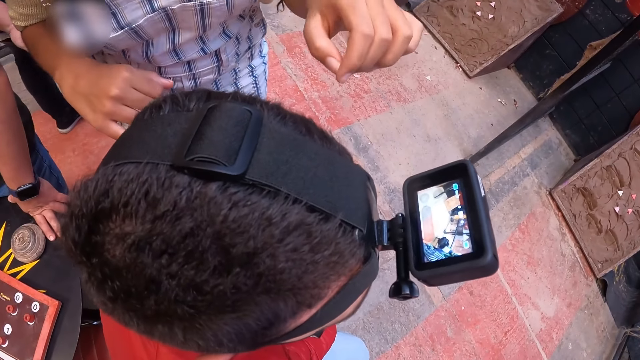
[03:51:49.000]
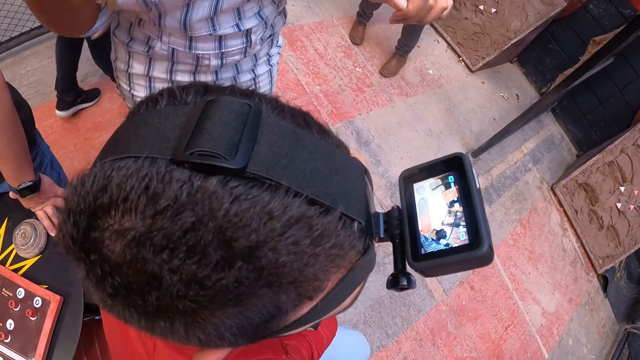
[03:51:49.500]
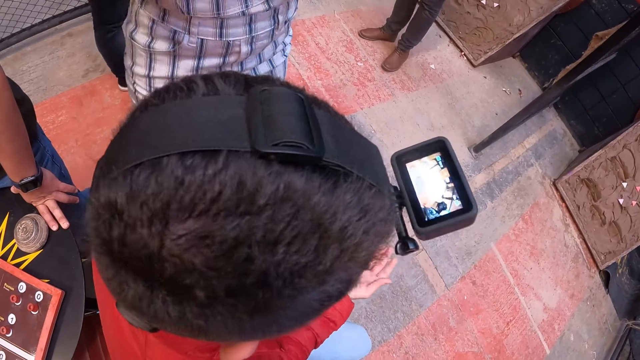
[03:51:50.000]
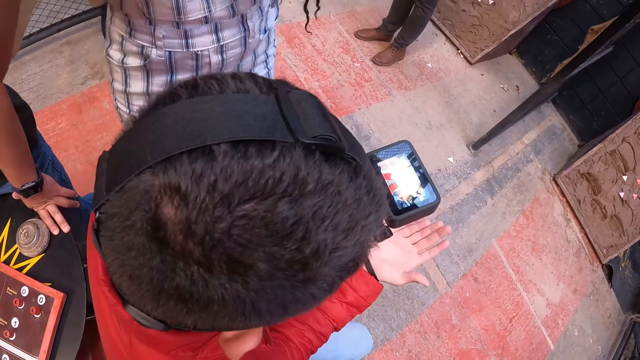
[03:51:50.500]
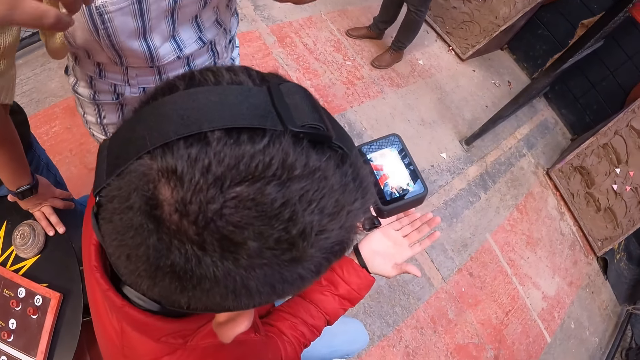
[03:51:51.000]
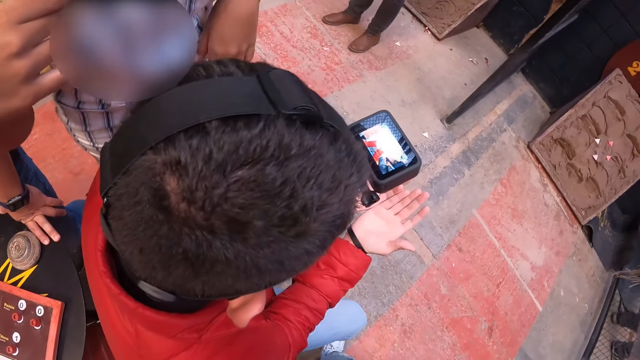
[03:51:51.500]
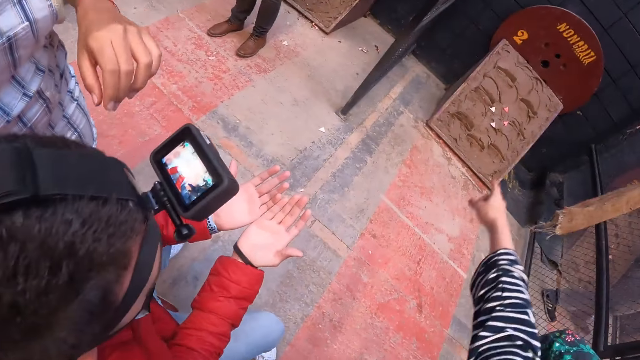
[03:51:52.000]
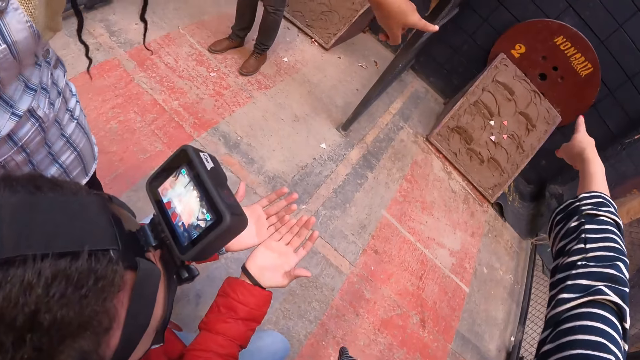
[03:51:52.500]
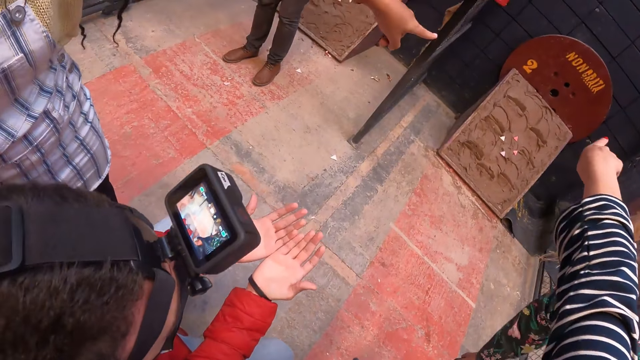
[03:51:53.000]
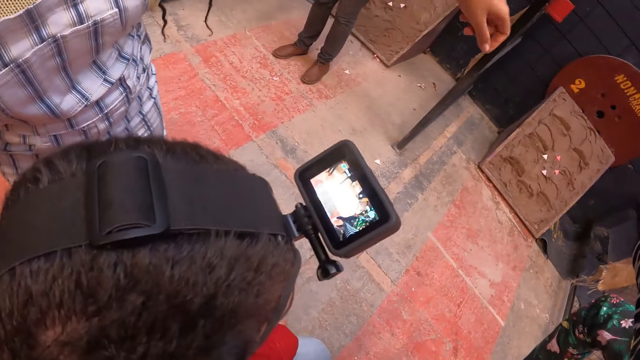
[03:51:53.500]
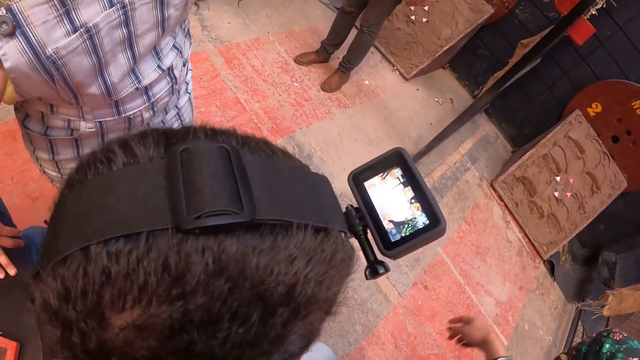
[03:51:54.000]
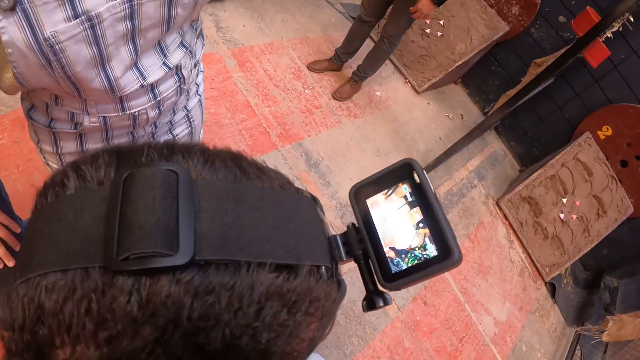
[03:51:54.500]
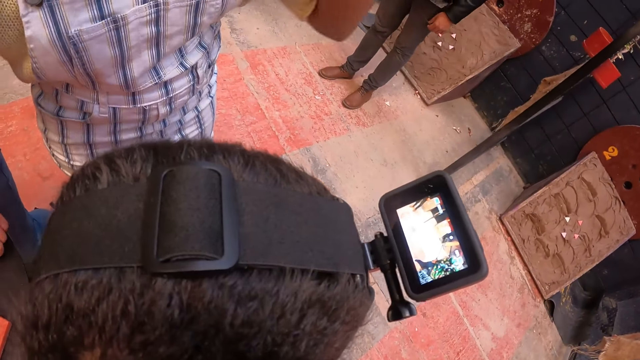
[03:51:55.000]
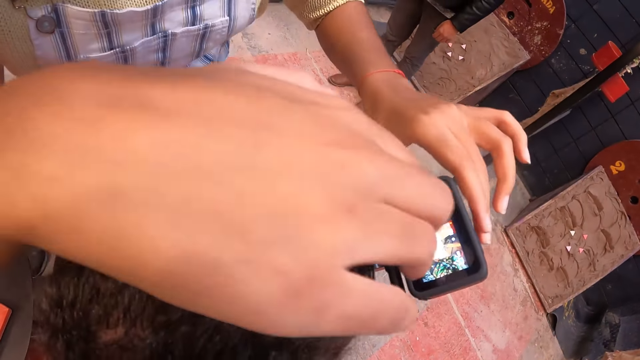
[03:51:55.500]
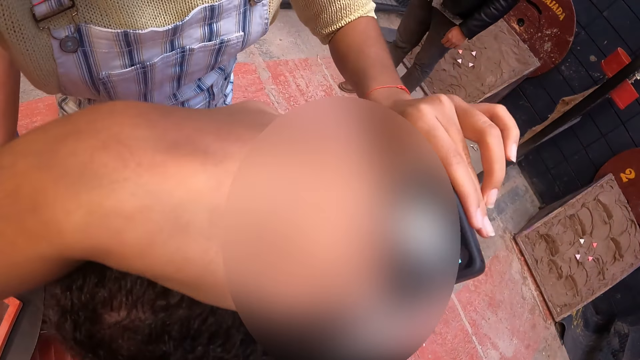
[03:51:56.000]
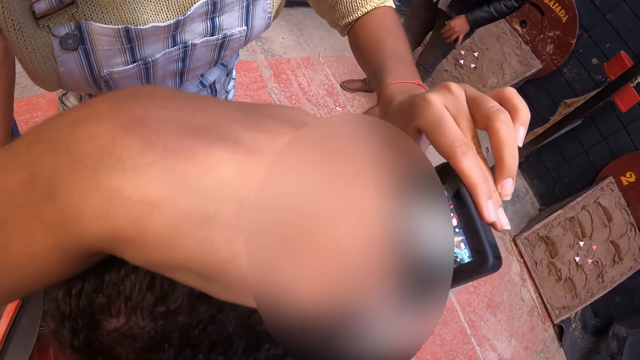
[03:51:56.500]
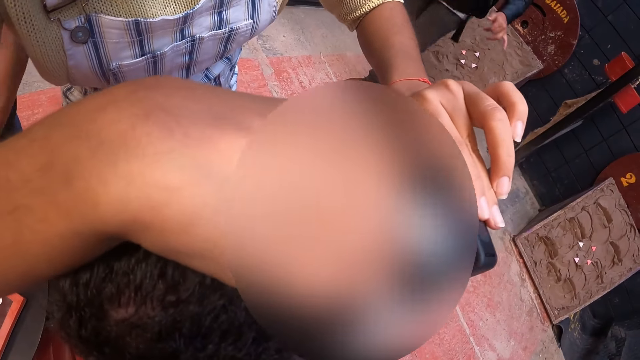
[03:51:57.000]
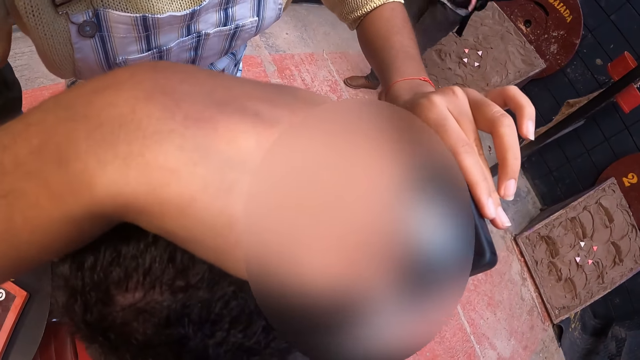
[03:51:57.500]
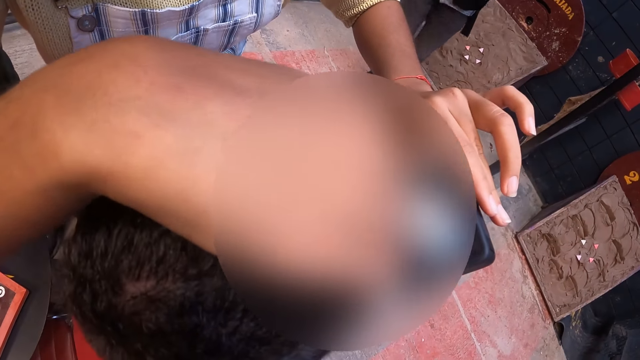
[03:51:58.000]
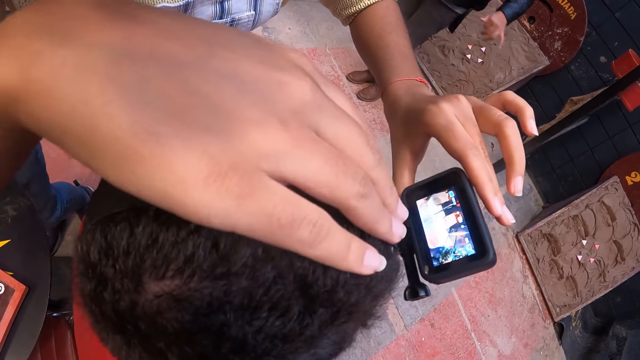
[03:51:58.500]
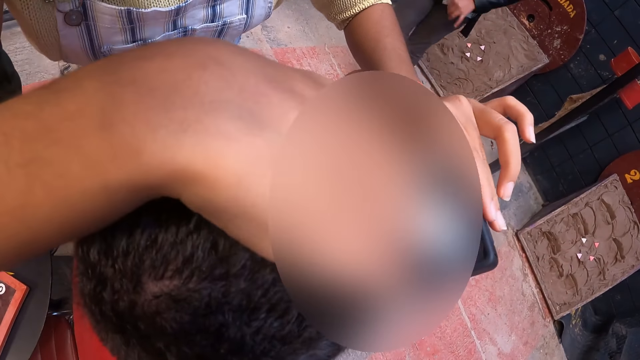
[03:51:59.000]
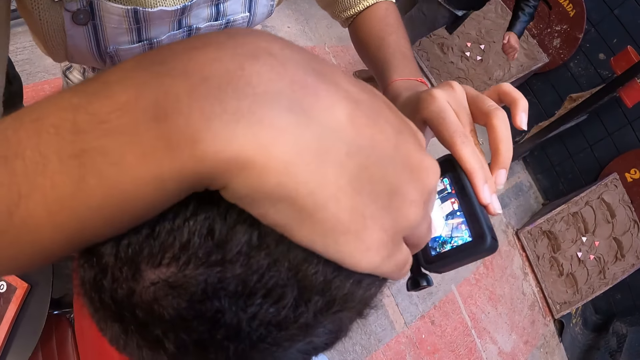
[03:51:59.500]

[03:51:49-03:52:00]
A woman instructs a man. The camera wearer points his hand on the board. He pulls back his hand. The woman adjusts the camera on the man's head with both hands.

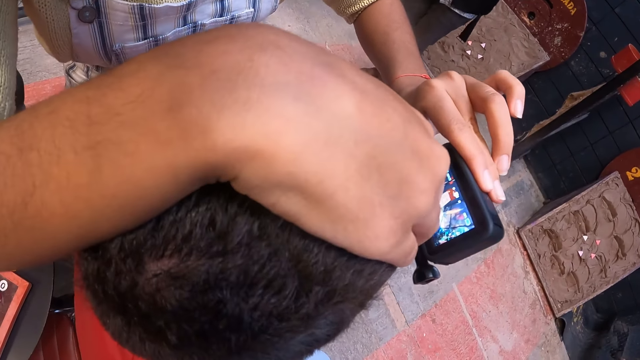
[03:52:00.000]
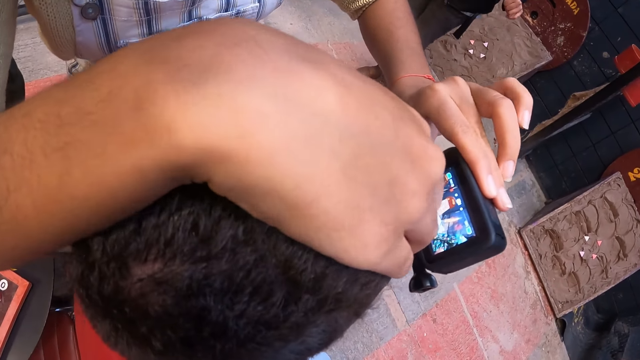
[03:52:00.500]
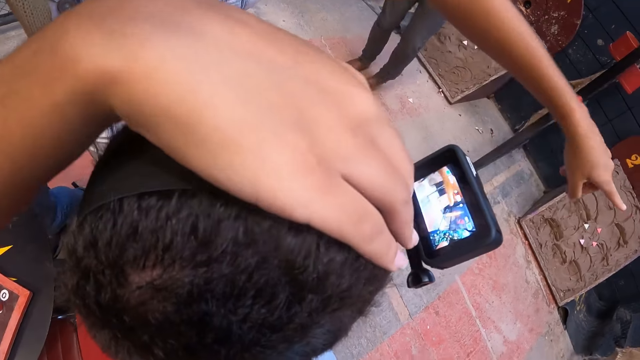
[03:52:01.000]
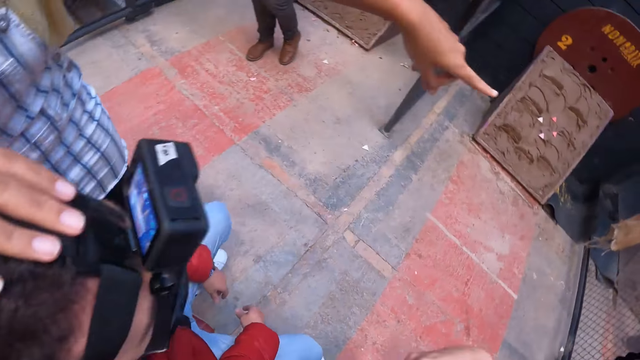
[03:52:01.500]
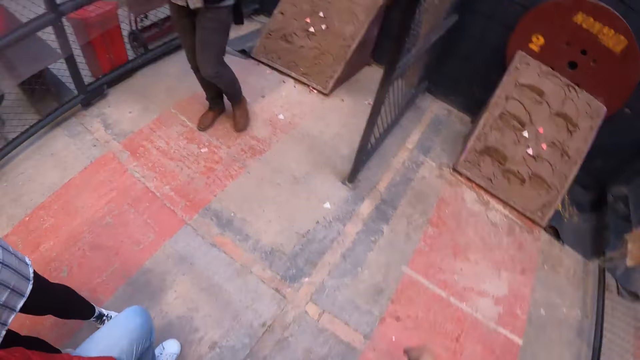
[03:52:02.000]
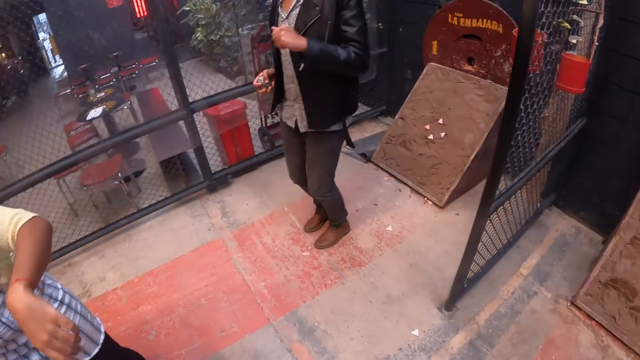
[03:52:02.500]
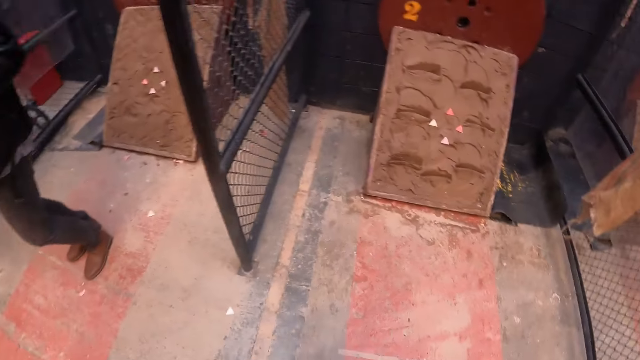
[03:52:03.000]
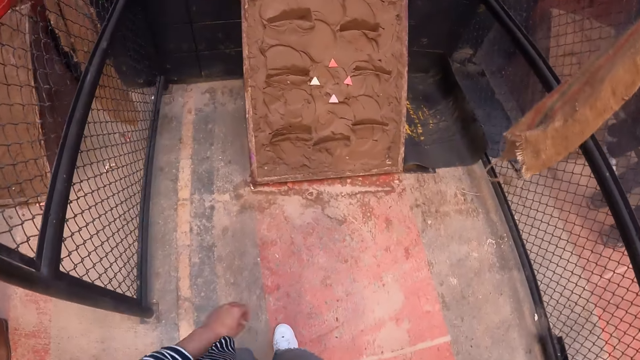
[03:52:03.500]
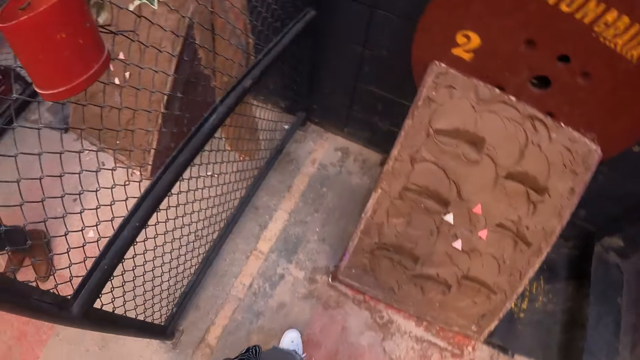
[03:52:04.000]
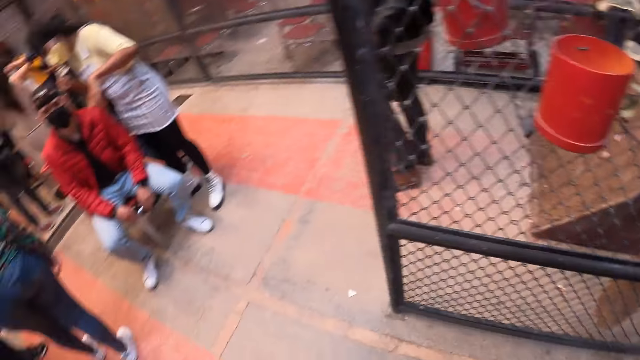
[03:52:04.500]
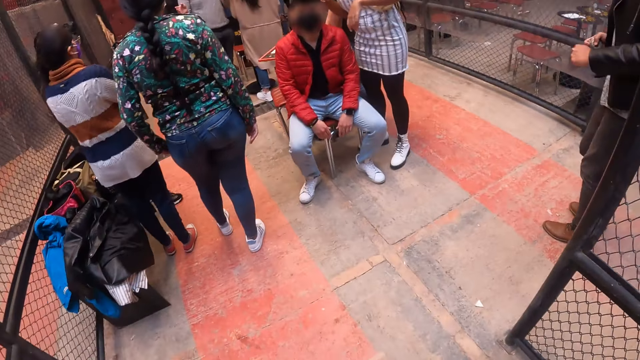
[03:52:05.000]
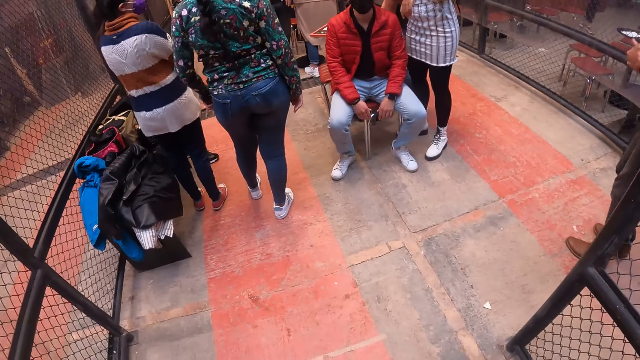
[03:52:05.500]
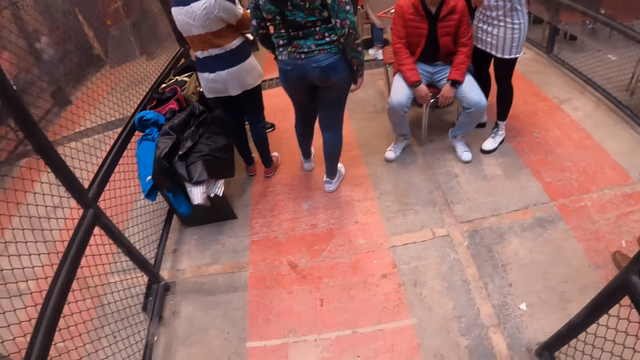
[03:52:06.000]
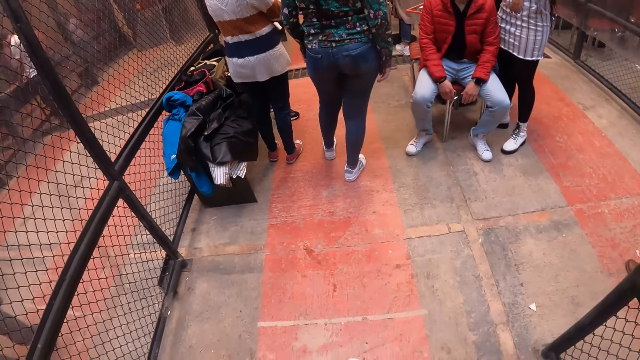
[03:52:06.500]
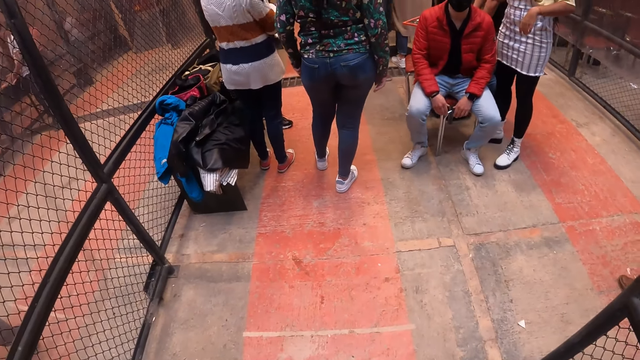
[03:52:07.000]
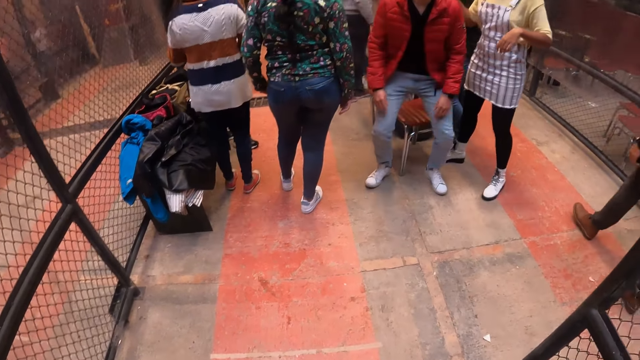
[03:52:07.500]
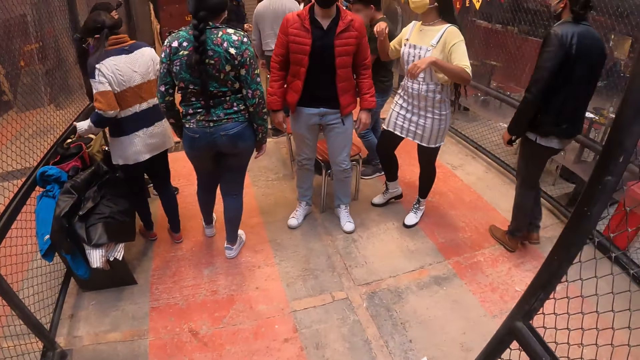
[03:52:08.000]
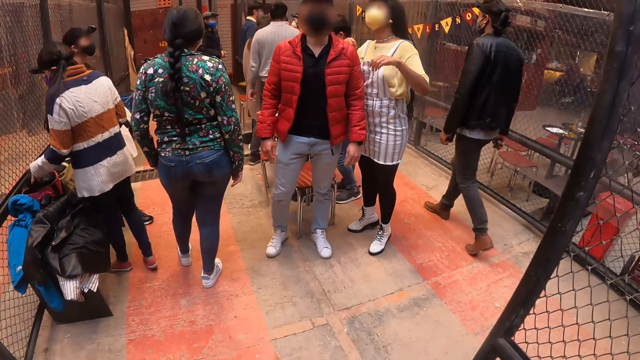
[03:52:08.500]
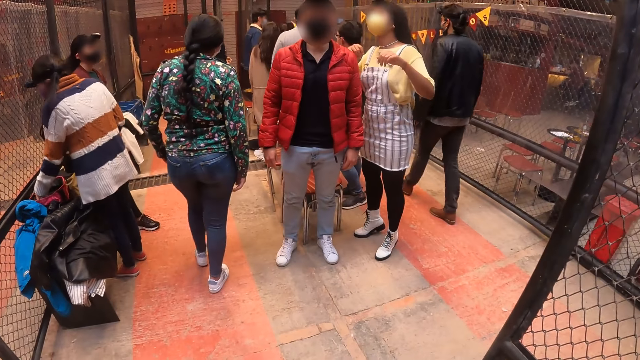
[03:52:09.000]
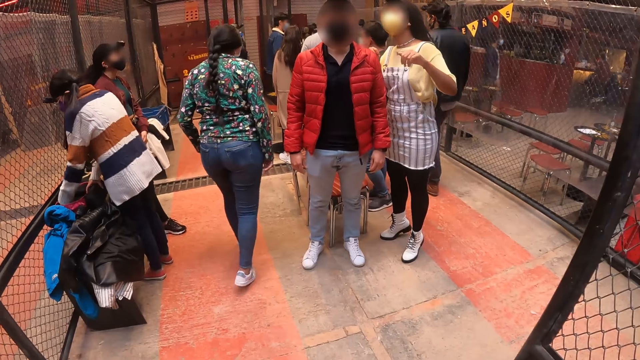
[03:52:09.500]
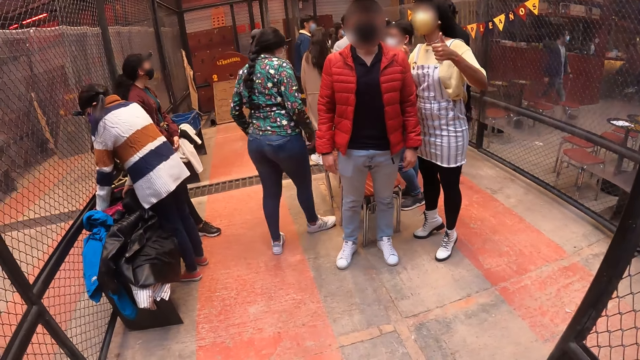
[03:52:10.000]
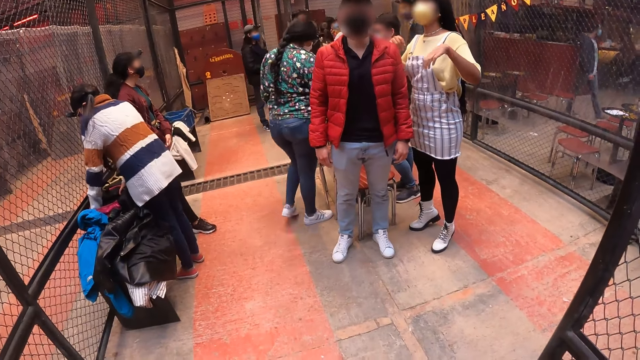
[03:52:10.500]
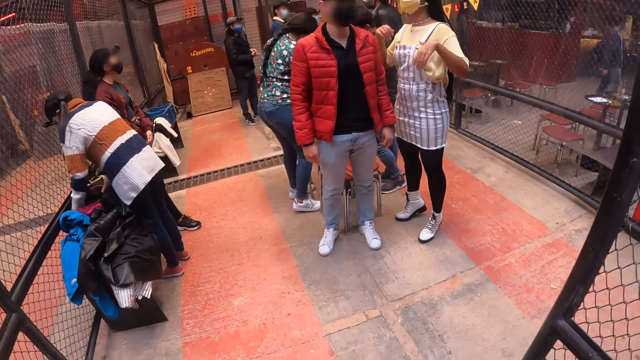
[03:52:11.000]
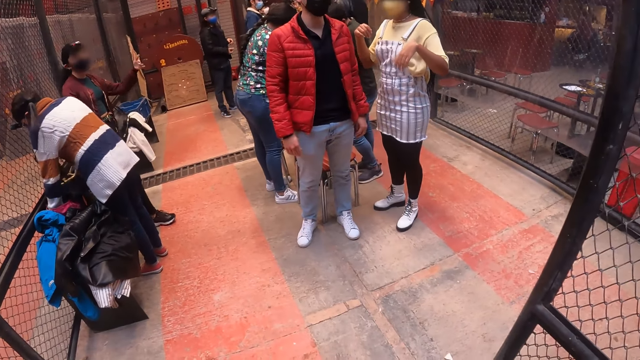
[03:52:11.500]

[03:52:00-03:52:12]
The camera wearer points her hand. She walks a few steps. A man stands up. A woman gives a man a thumbs up with her left hand.
